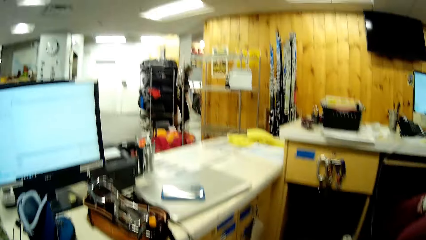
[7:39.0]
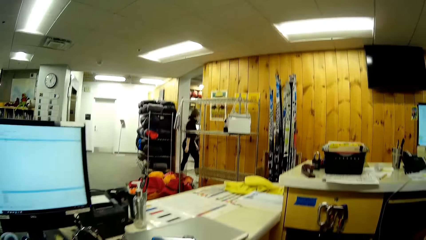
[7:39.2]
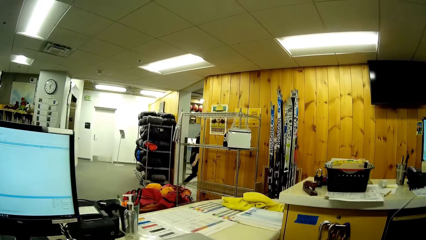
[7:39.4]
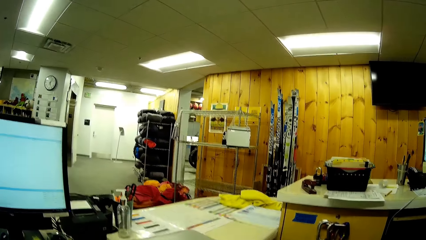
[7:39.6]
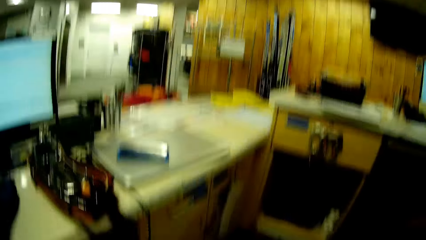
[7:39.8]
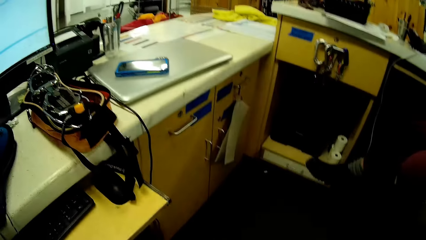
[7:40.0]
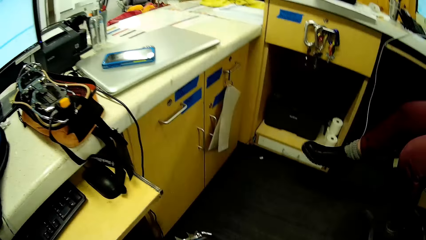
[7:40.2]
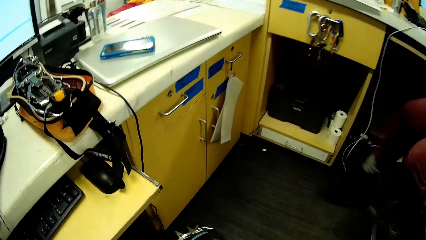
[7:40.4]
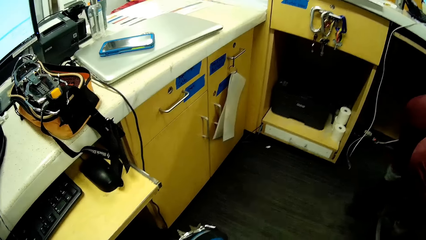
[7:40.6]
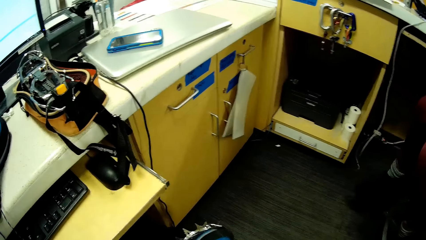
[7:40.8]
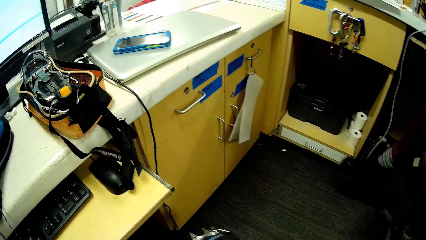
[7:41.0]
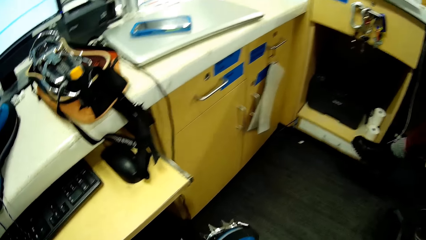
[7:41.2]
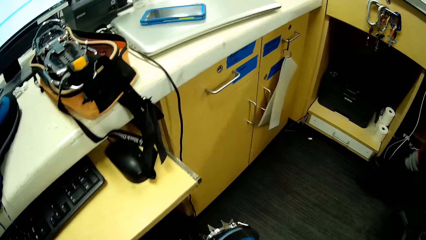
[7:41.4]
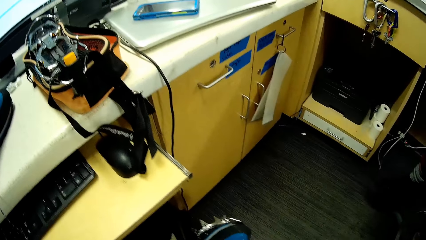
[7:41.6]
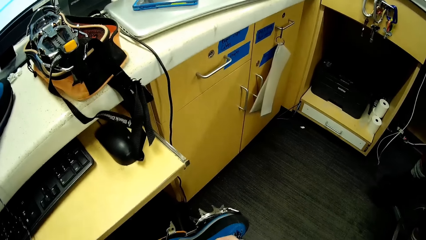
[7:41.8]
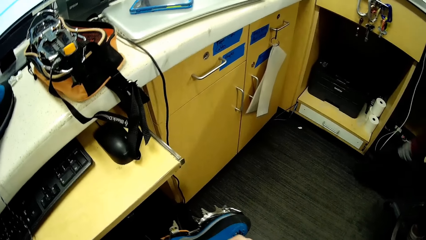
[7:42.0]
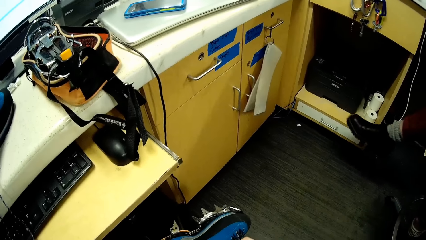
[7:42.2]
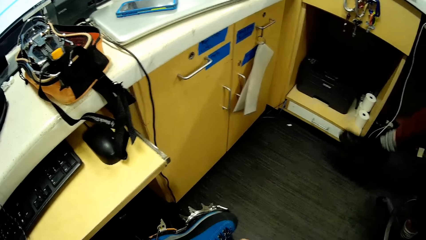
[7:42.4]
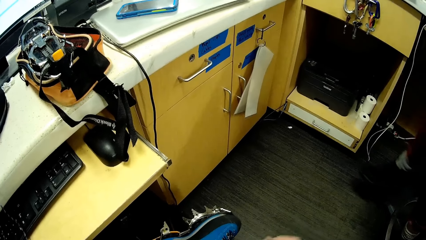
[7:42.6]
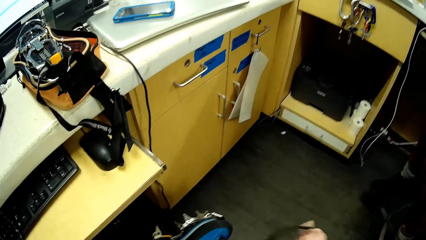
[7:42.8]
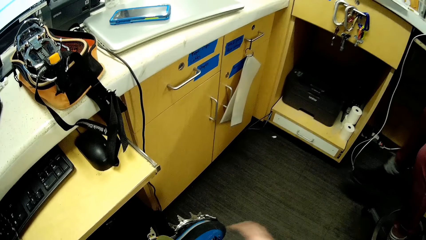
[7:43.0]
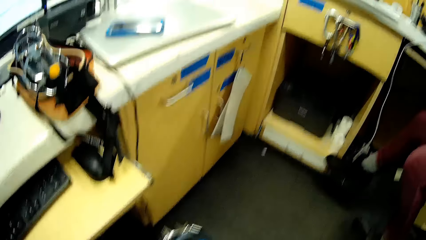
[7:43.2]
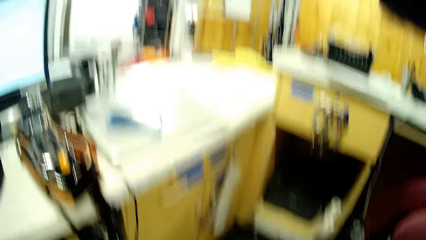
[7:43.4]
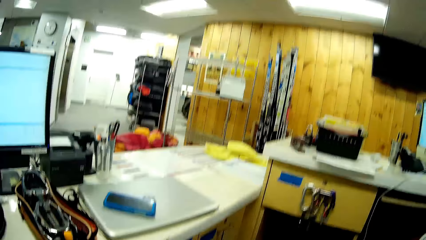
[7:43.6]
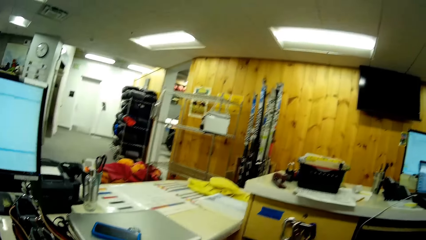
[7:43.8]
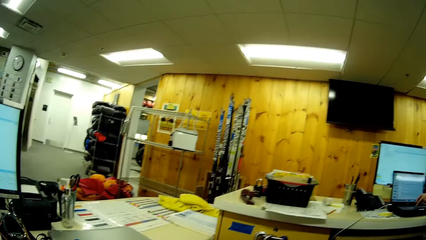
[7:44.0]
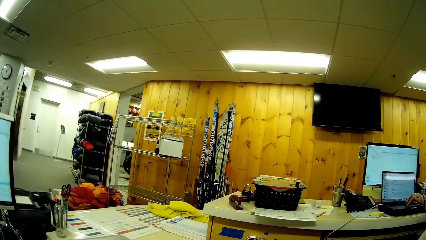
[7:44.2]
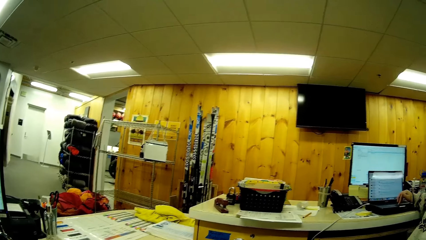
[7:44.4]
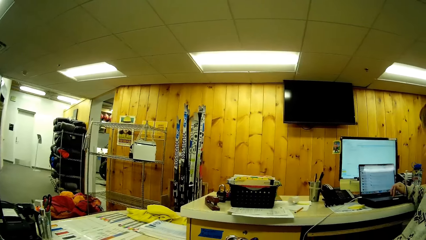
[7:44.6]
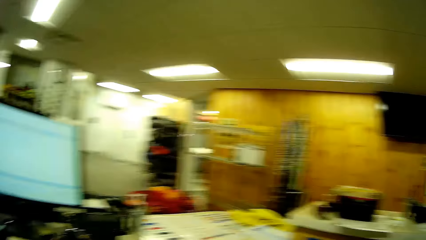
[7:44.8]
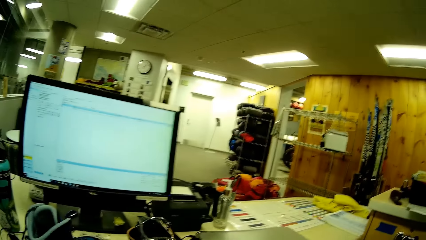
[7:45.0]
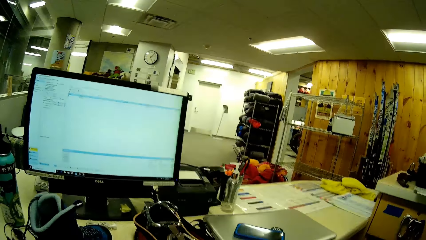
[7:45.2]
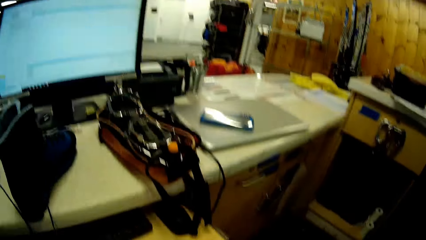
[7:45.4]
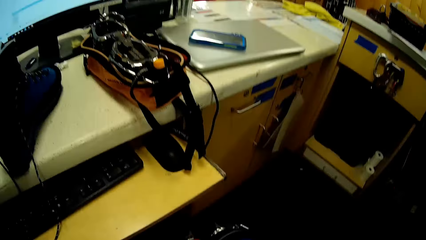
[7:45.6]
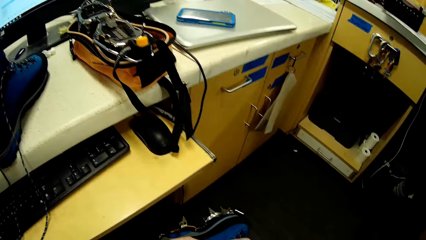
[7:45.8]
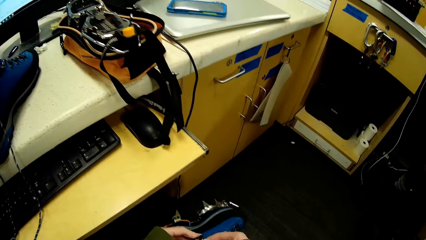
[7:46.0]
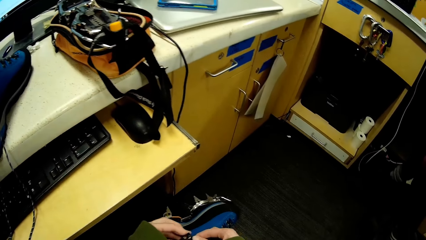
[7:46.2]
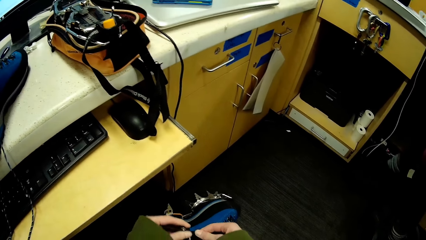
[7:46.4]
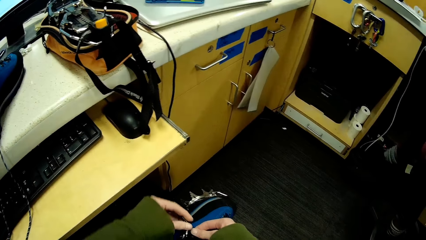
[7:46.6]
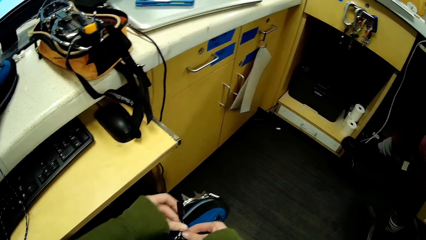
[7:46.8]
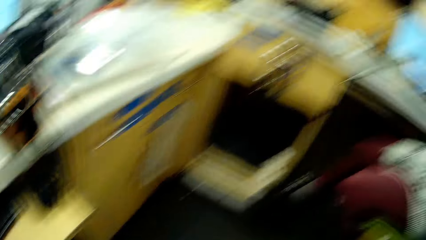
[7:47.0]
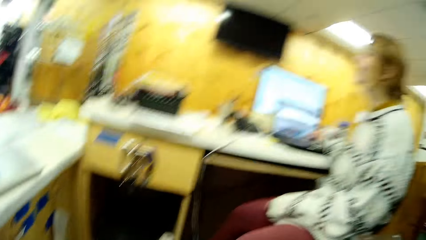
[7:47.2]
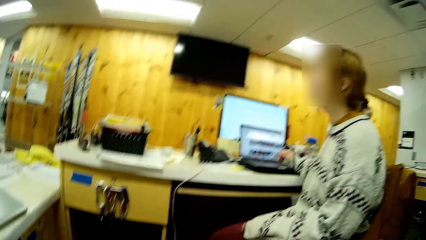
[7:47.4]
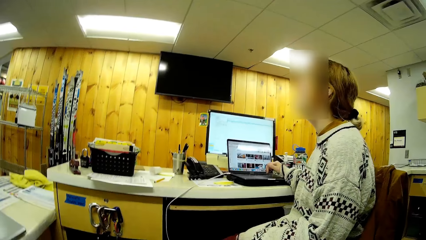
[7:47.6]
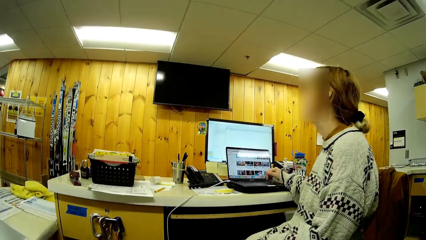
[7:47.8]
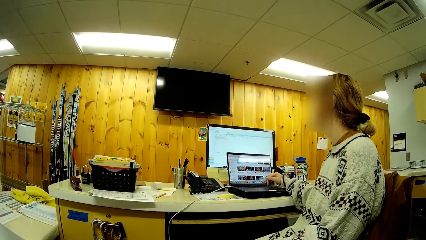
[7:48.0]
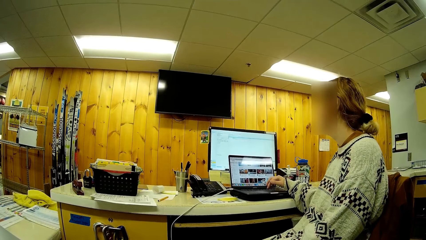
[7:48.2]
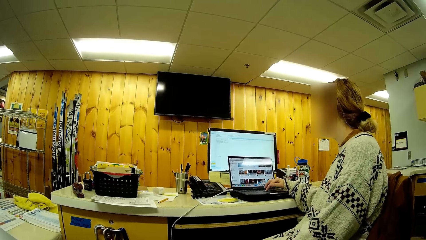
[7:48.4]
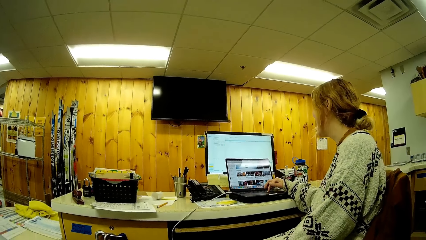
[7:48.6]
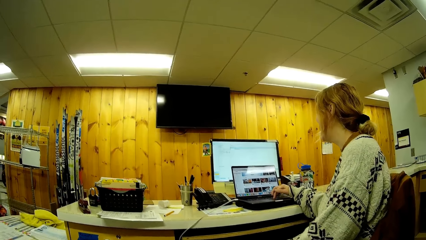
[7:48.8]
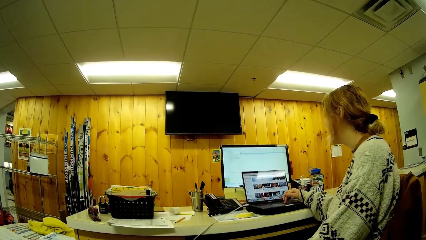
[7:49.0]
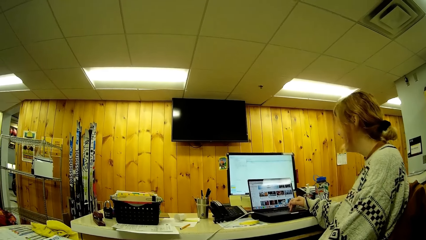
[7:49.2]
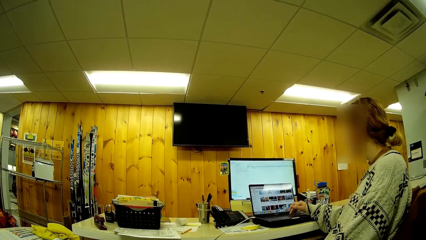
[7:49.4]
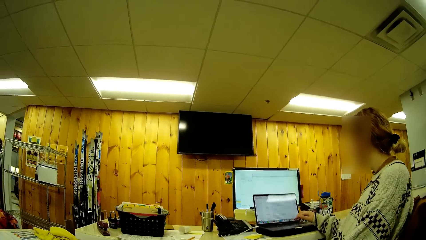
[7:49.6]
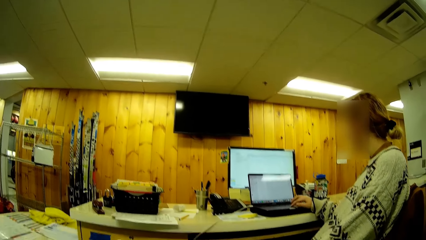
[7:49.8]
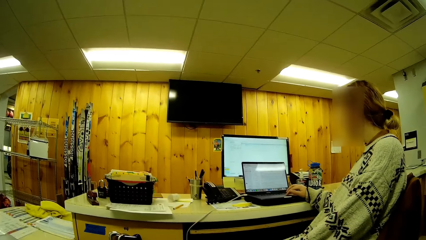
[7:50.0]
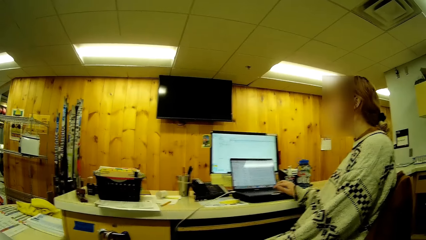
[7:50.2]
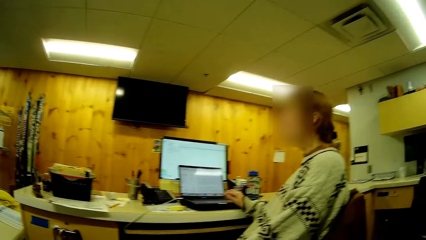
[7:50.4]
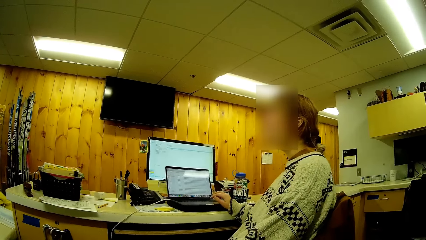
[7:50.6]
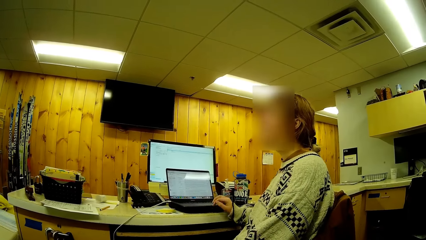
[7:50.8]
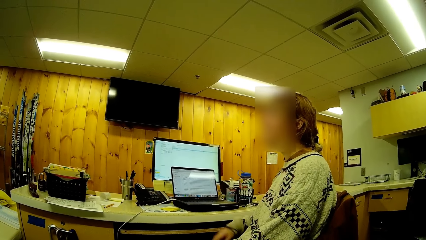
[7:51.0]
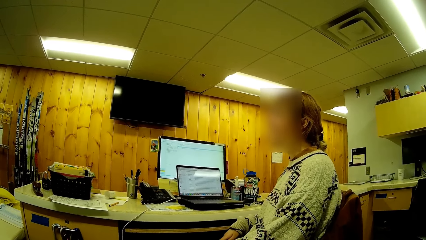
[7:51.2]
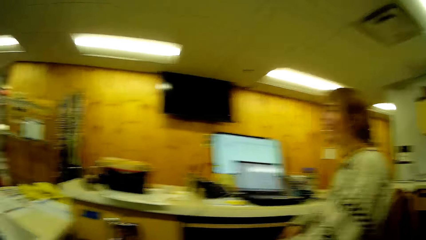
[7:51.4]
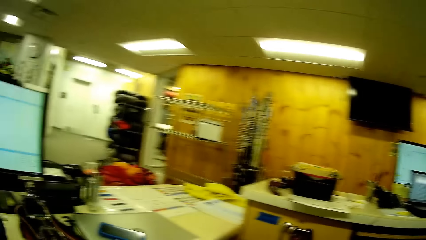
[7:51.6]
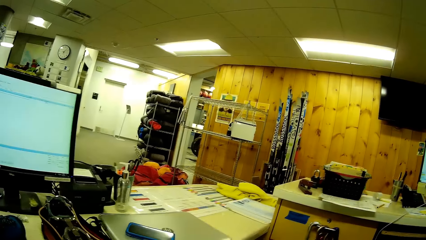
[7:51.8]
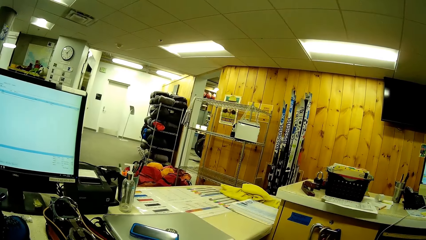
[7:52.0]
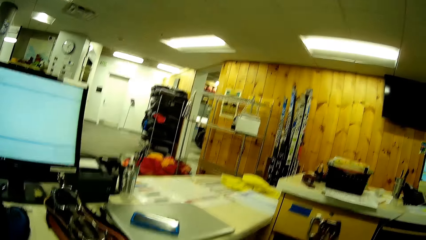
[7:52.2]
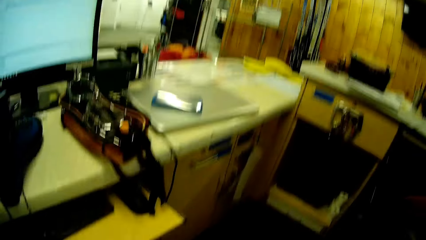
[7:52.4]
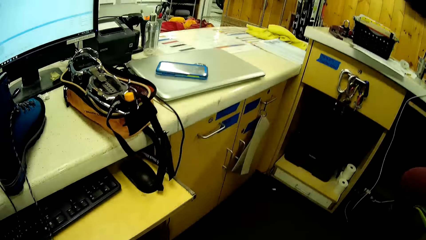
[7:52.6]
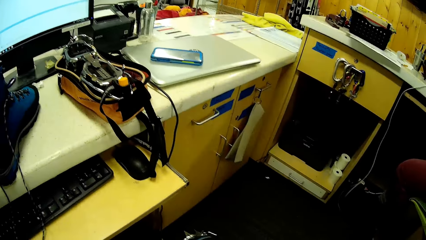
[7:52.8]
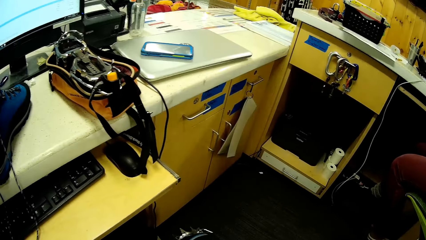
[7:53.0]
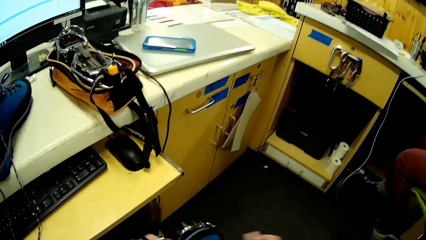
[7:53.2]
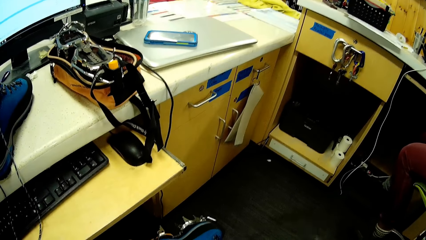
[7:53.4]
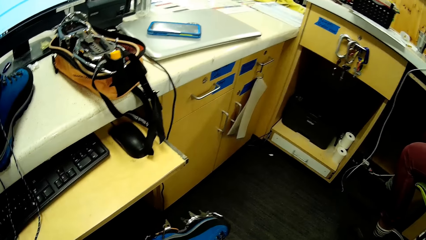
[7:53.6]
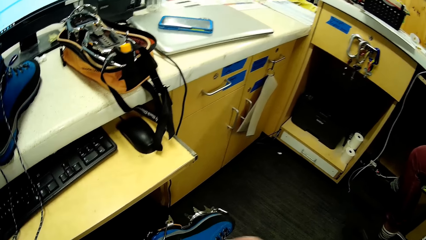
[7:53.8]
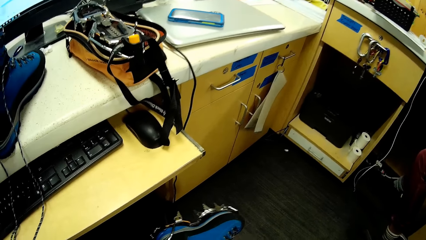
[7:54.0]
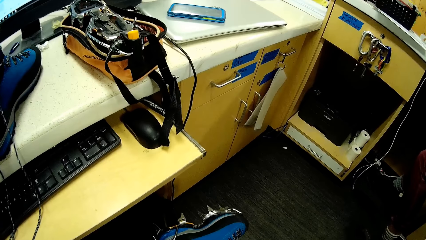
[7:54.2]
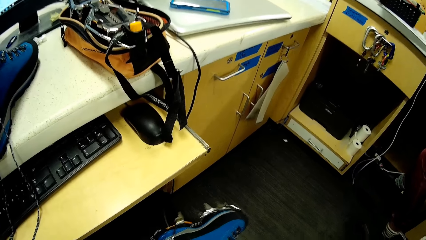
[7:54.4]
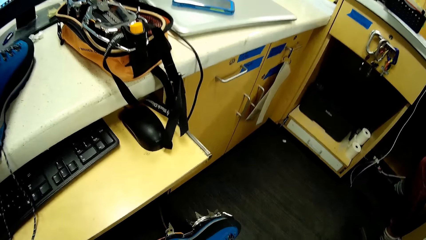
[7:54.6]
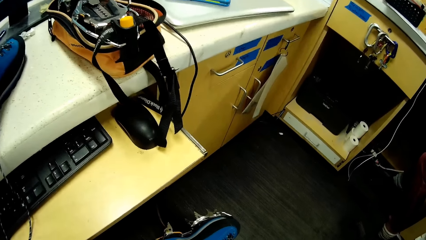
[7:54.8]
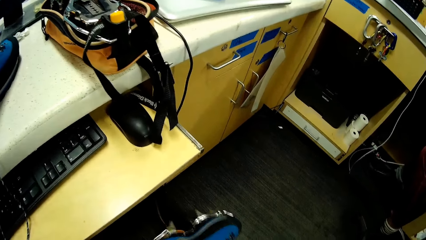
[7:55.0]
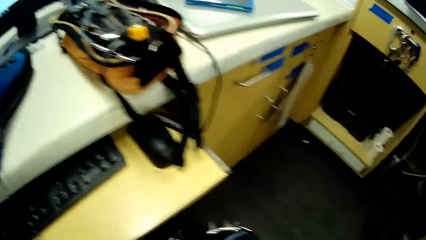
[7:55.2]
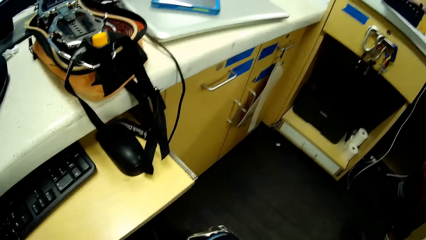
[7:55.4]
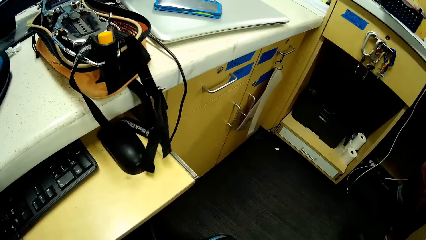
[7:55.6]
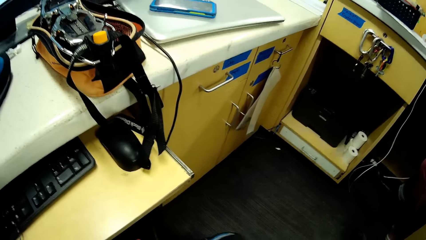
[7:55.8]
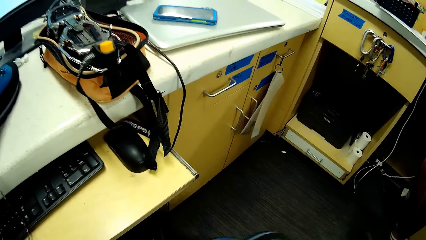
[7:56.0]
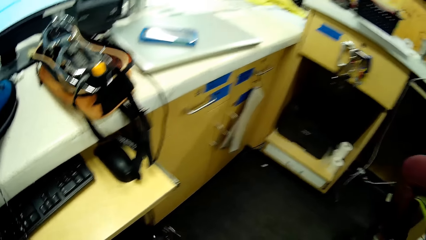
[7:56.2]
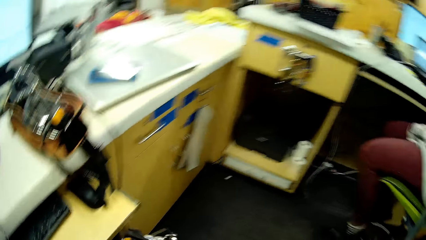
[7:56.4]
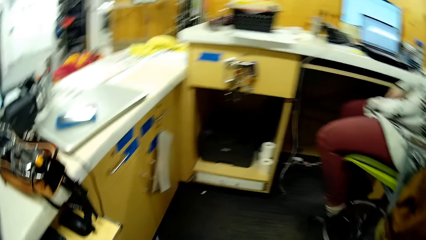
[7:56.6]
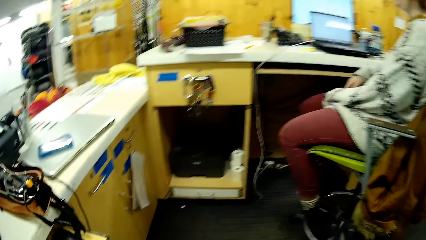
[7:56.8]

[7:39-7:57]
The camera wearer looks at the shoes. They adjust the safety boot belt. They look around. They look at the shoes. They dialogue with a person. The person dials the laptop. The person operates a mobile phone in the room. The camera wearer looks around. They open the shoe. They adjust the safety boot belt.
